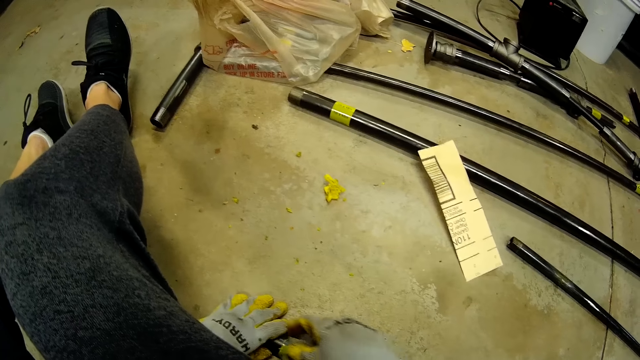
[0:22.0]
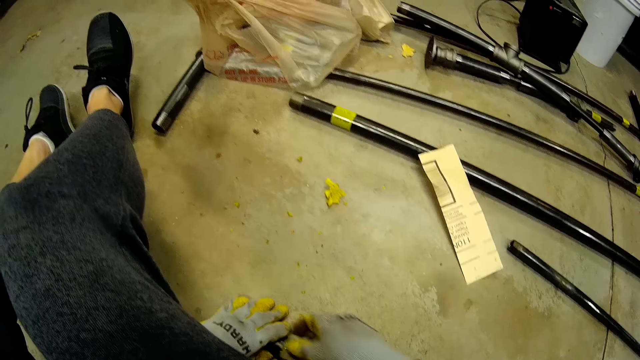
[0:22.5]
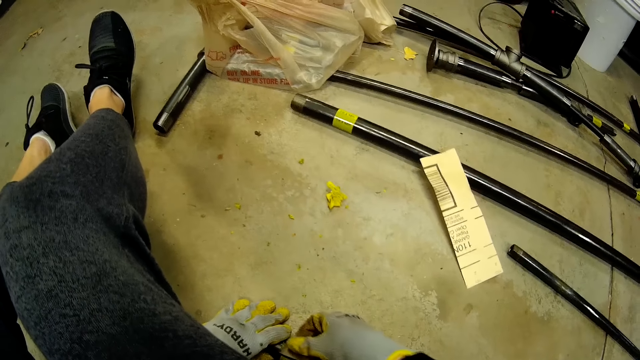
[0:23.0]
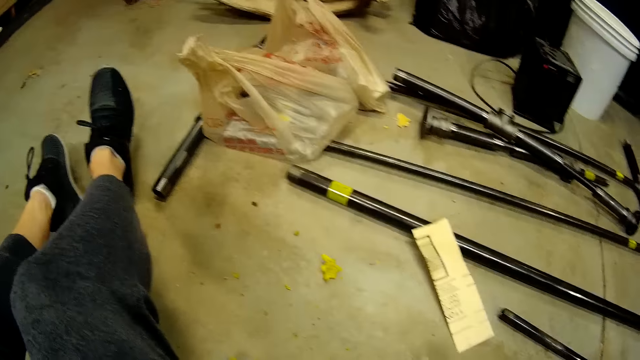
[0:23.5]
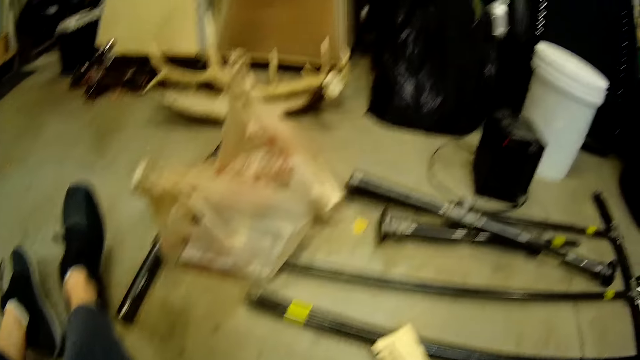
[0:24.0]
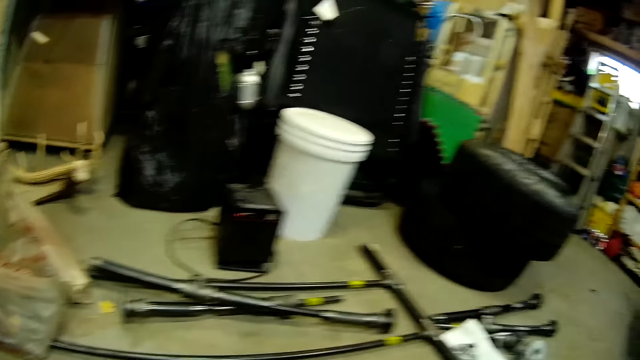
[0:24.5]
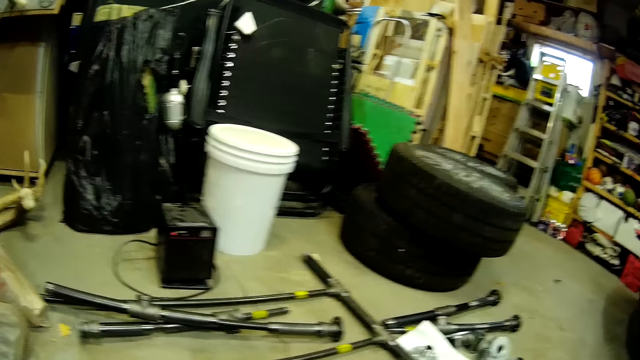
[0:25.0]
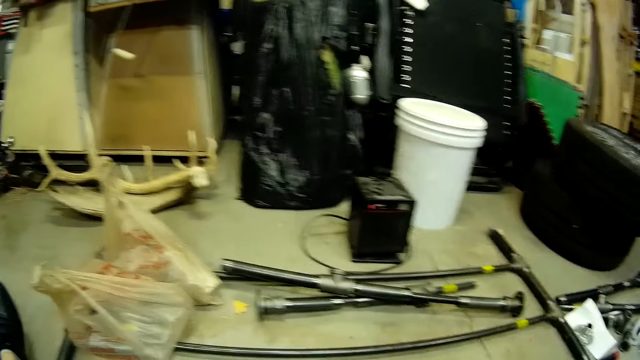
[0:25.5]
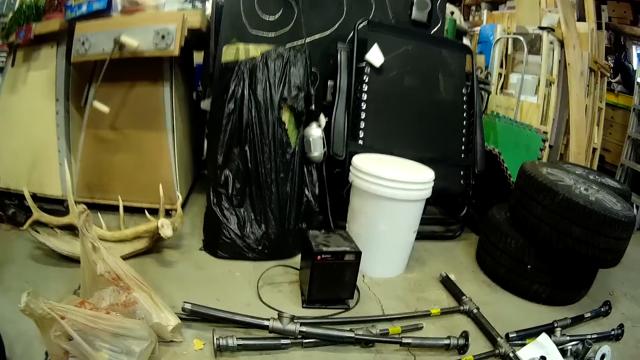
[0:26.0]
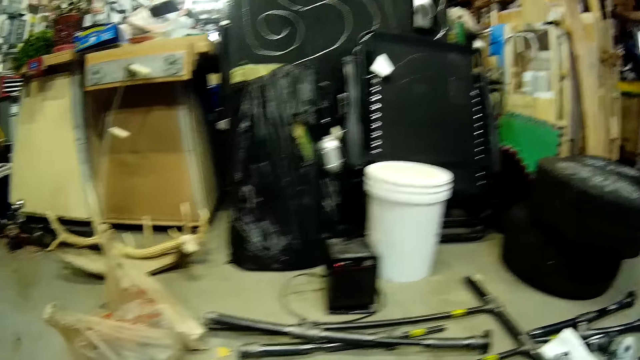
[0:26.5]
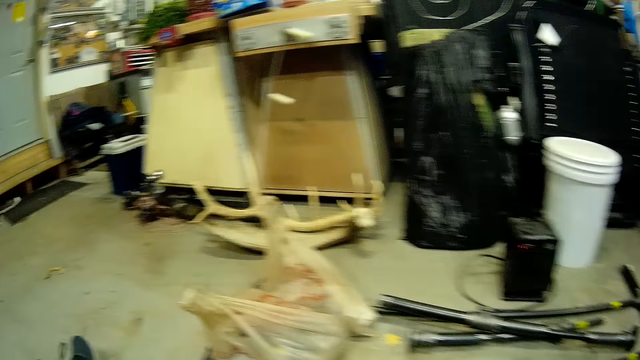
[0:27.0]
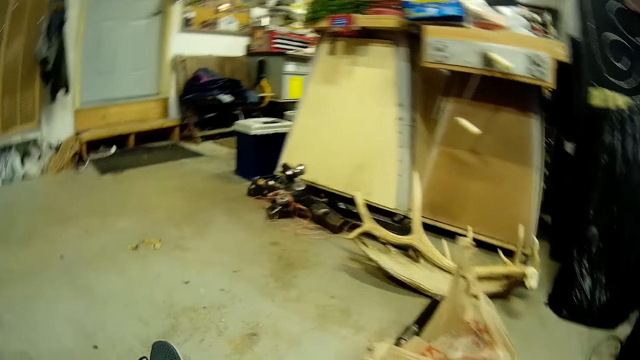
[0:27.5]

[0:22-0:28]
The camera wearer looks around.

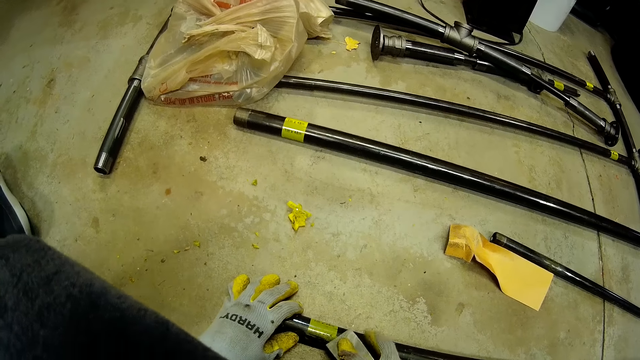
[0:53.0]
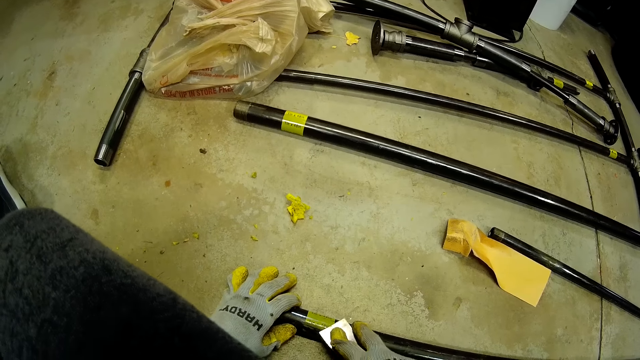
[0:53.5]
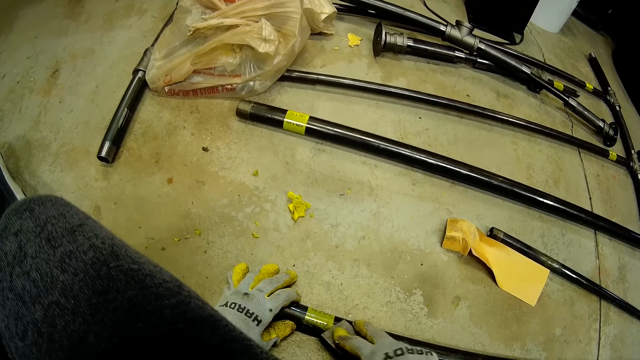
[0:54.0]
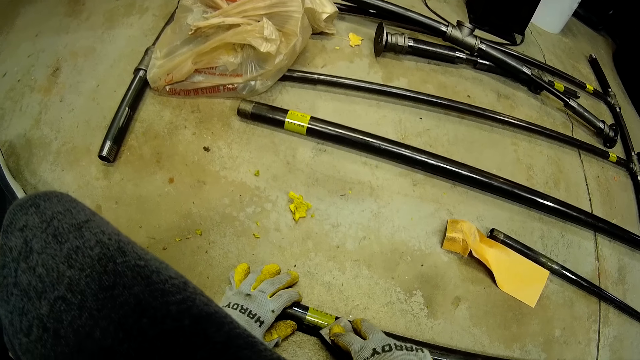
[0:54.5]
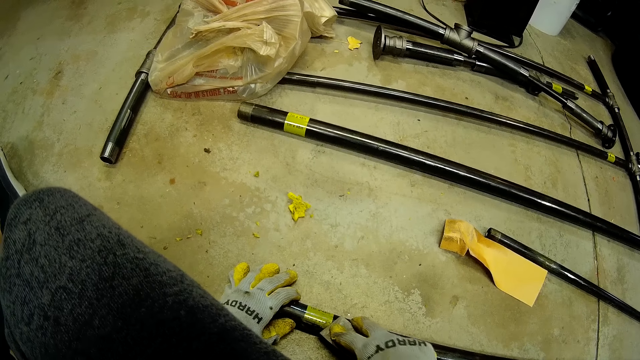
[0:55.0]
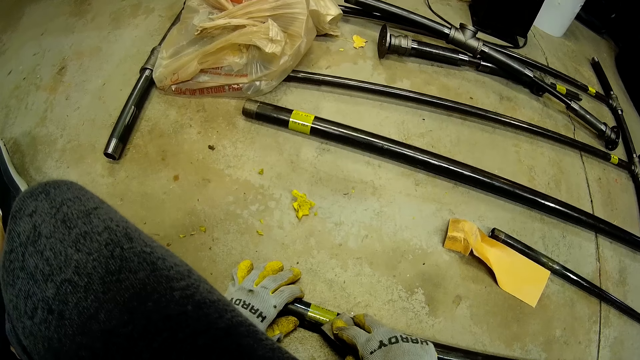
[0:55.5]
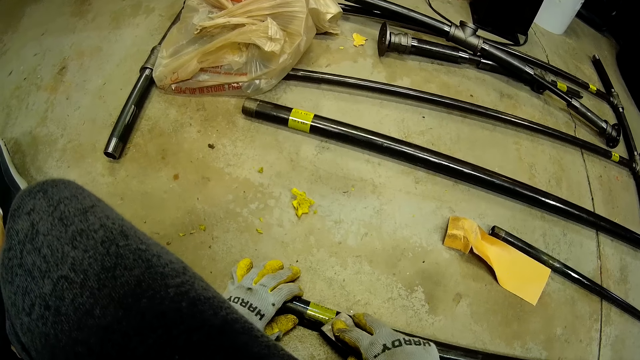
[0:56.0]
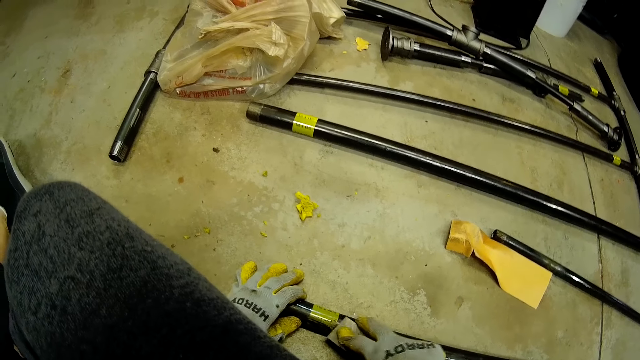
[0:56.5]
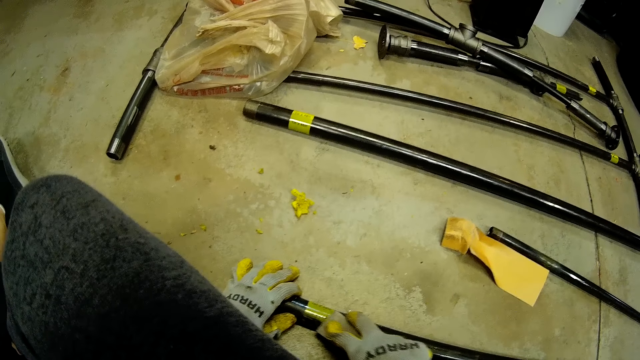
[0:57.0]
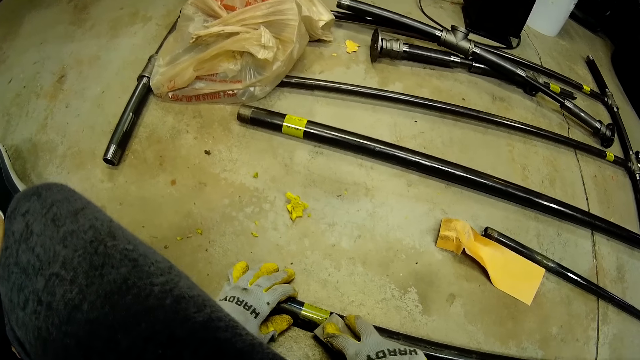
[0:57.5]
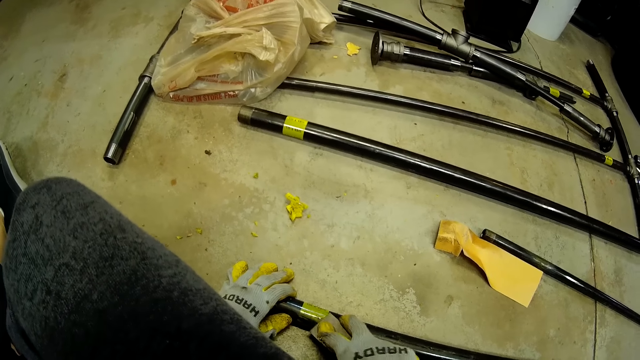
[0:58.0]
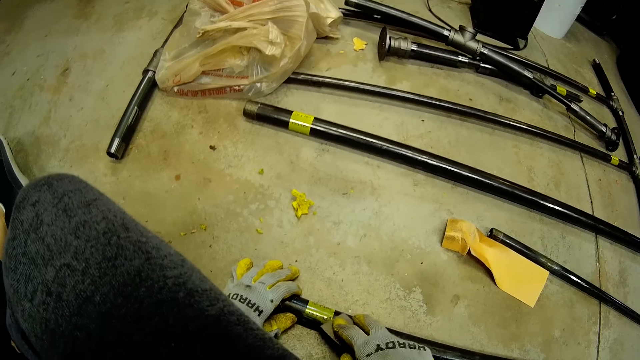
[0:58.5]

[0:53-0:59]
The camera wearer scrapes the metal pipe with the scraper in her right hand.

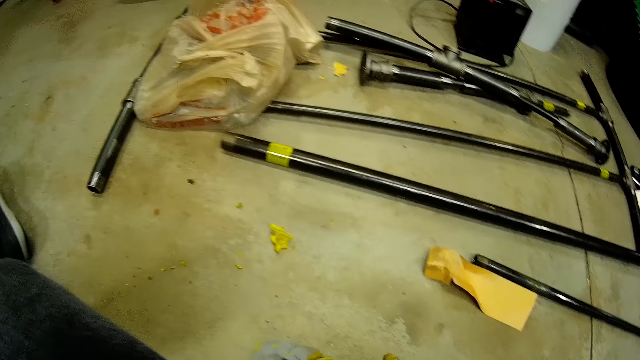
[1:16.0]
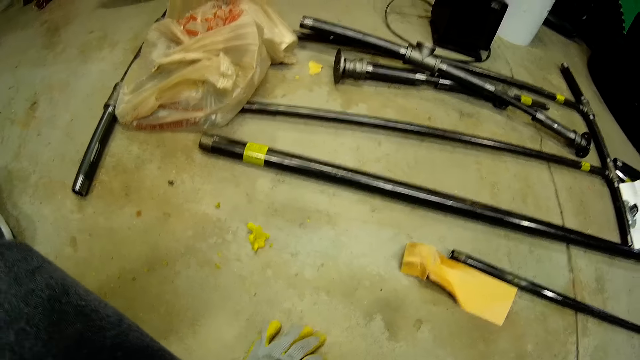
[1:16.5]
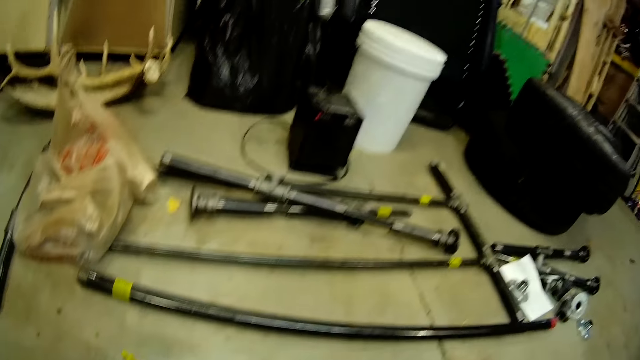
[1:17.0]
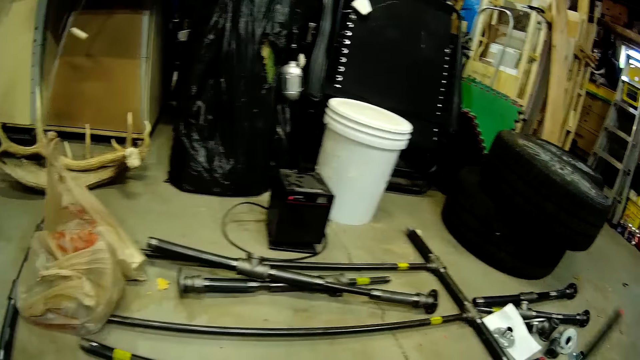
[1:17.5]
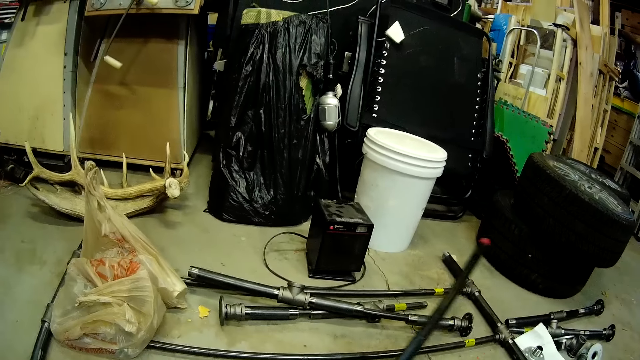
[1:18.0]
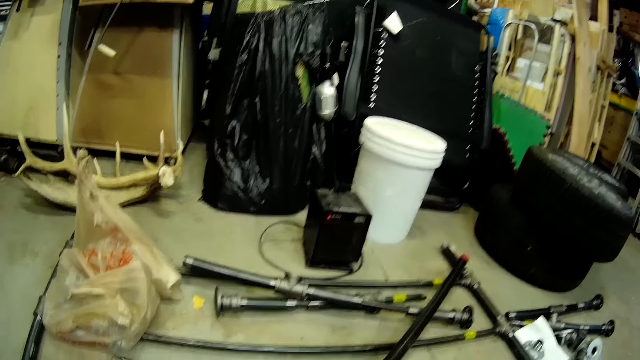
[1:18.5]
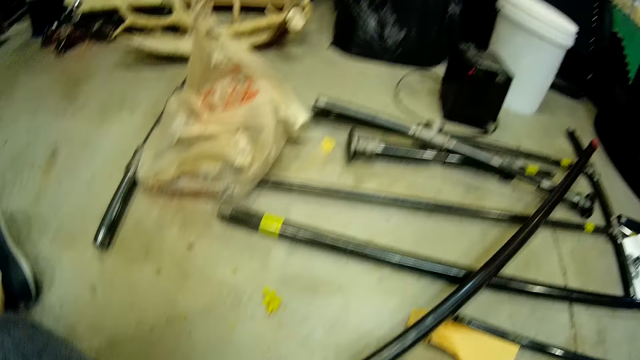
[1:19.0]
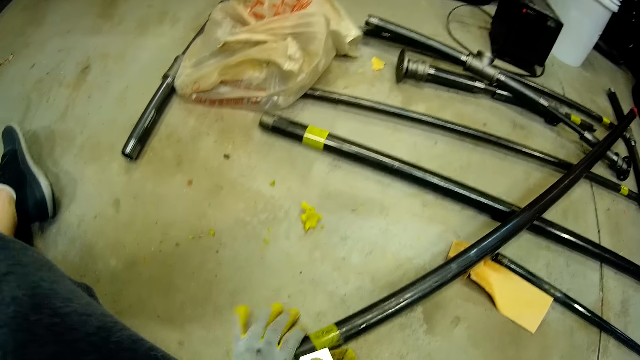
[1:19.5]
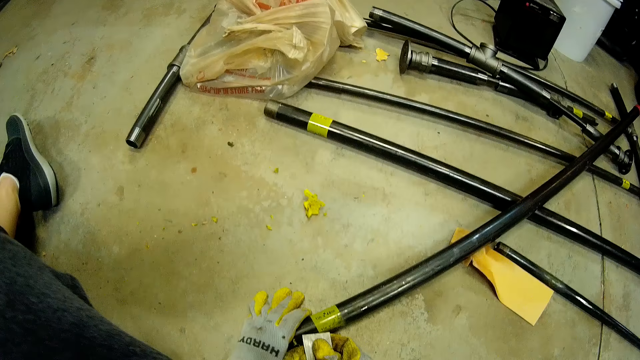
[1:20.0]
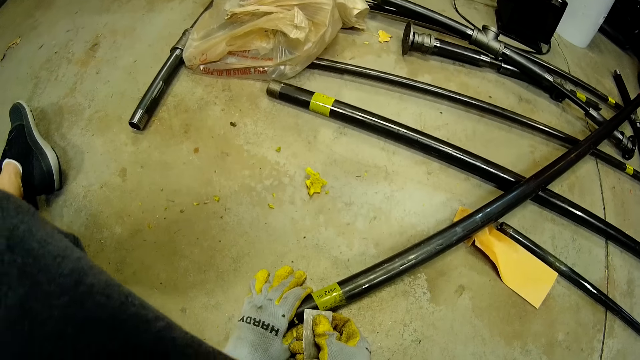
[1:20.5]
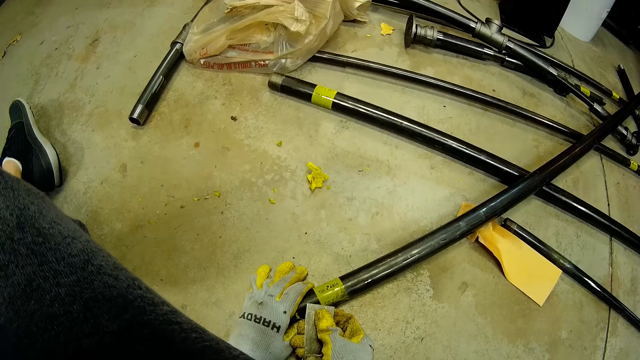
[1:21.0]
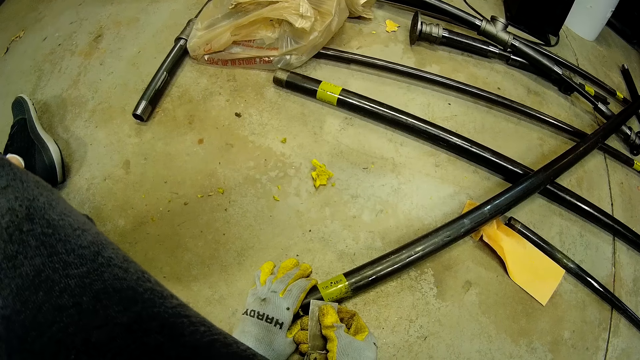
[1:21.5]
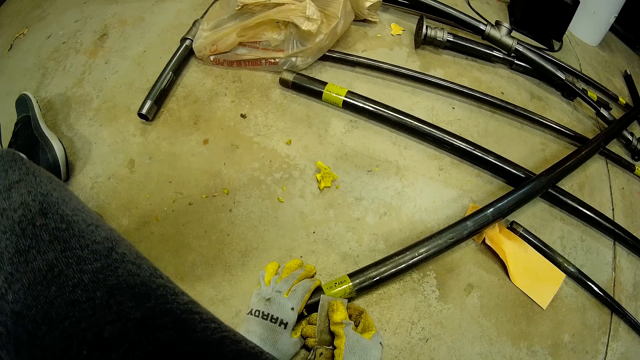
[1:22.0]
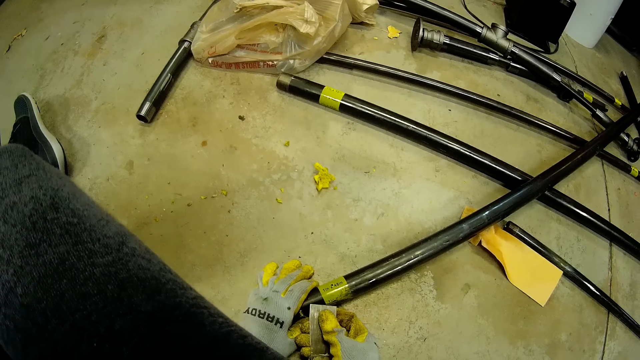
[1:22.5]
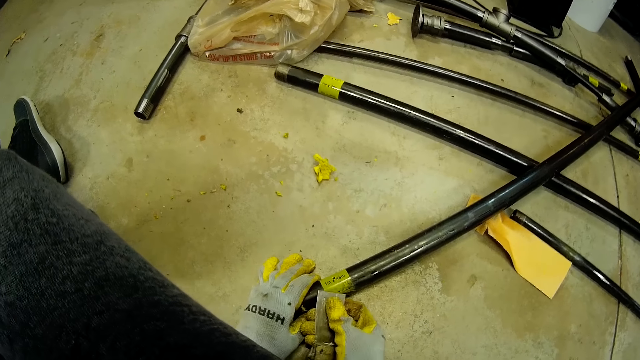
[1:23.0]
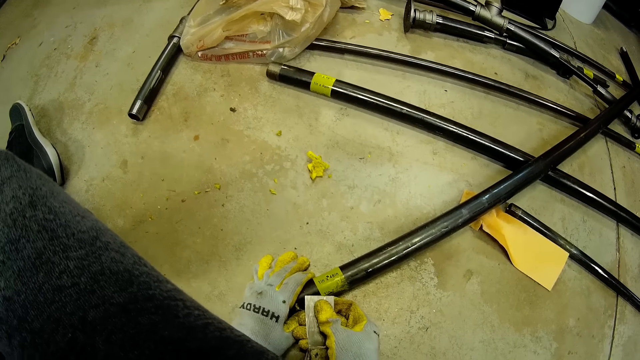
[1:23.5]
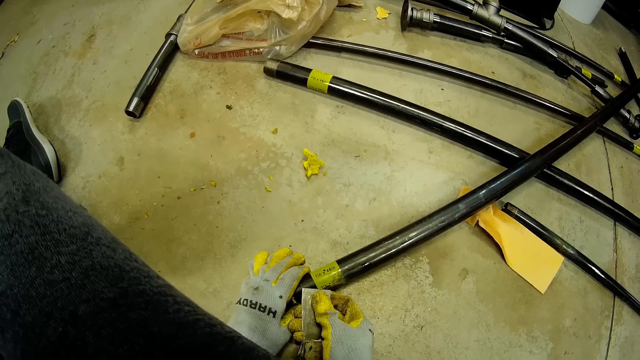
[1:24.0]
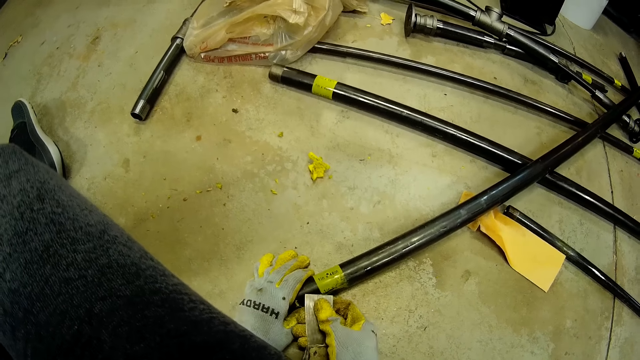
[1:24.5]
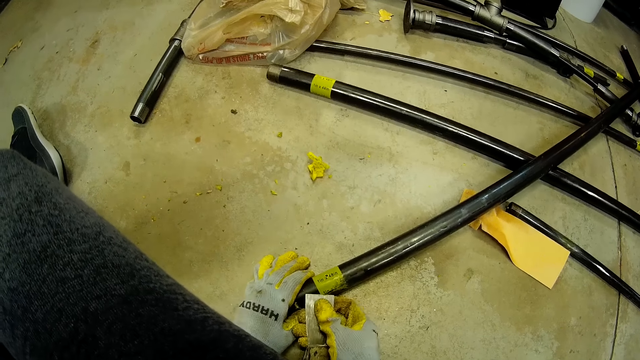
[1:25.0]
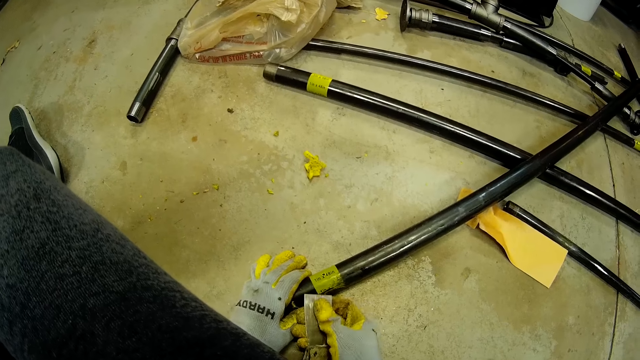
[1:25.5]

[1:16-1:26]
The camera wearer repositions the metal pipe with her right hand. She scrapes the metal pipe with the scraper in her right hand.
